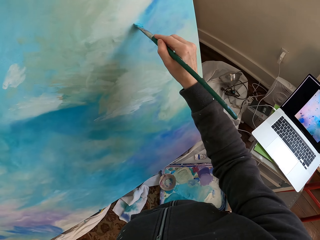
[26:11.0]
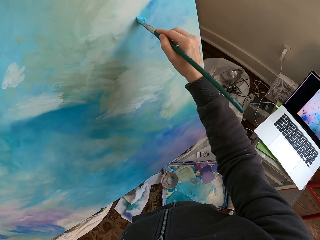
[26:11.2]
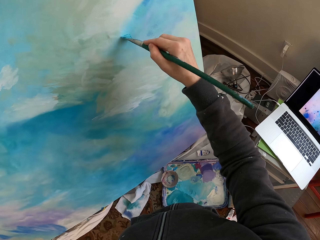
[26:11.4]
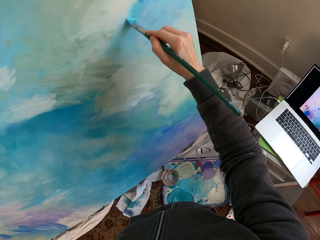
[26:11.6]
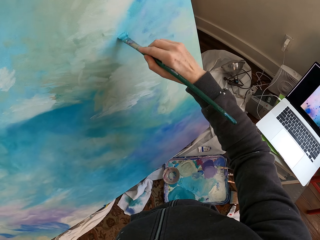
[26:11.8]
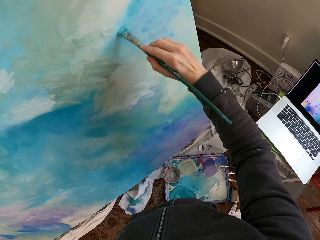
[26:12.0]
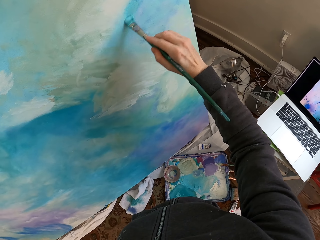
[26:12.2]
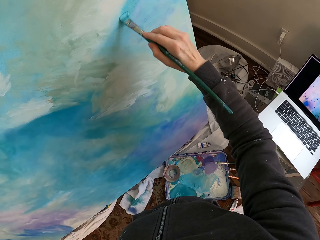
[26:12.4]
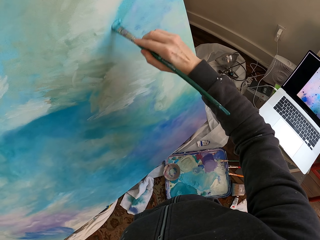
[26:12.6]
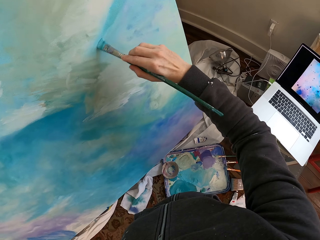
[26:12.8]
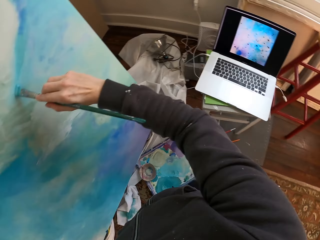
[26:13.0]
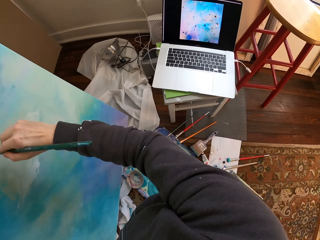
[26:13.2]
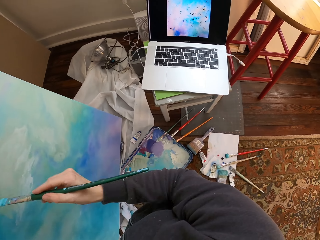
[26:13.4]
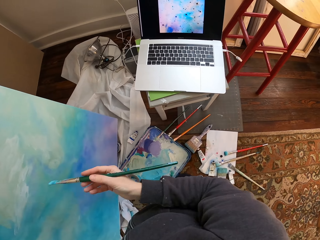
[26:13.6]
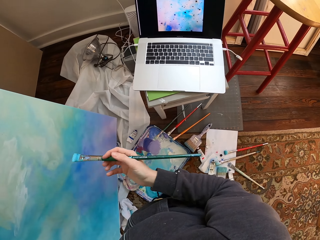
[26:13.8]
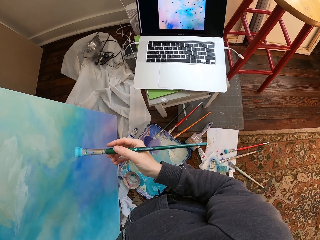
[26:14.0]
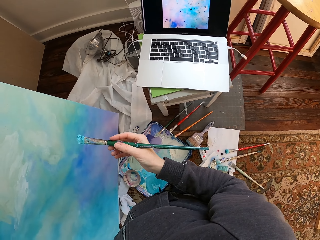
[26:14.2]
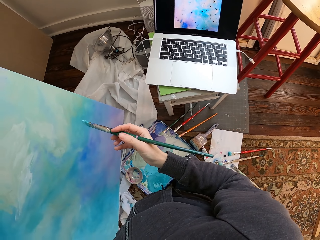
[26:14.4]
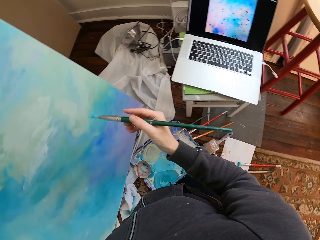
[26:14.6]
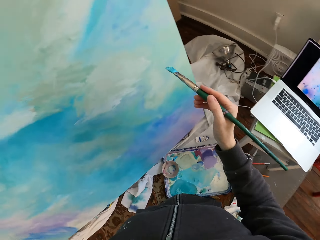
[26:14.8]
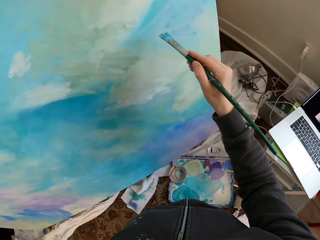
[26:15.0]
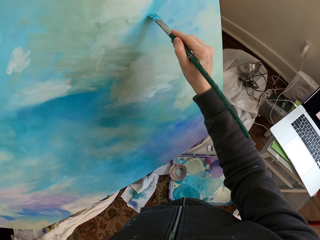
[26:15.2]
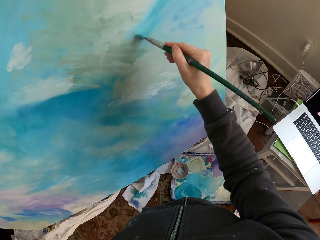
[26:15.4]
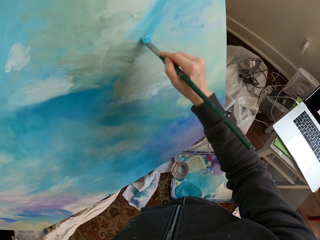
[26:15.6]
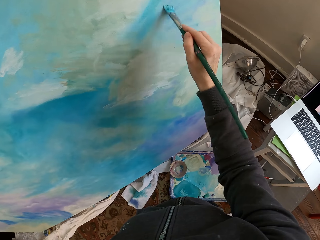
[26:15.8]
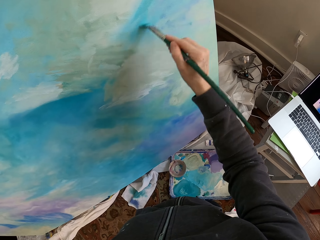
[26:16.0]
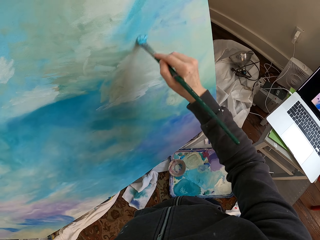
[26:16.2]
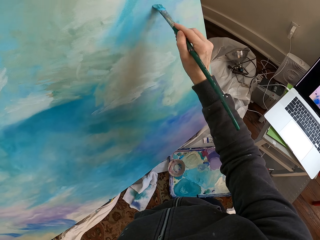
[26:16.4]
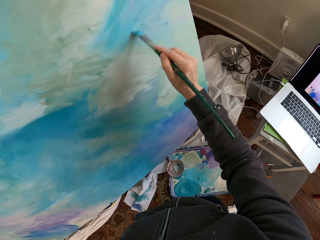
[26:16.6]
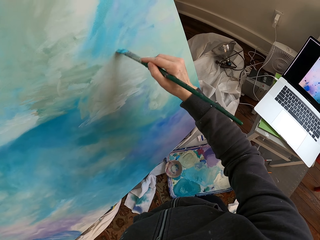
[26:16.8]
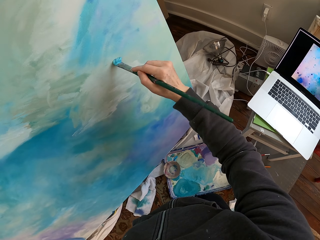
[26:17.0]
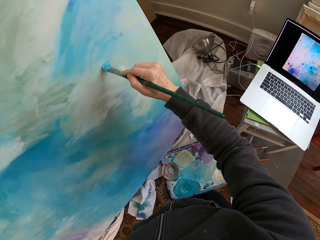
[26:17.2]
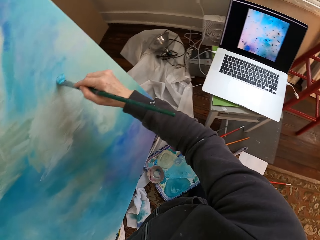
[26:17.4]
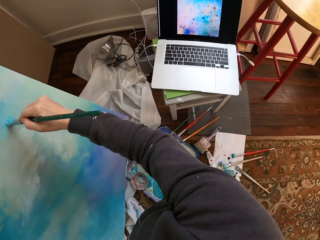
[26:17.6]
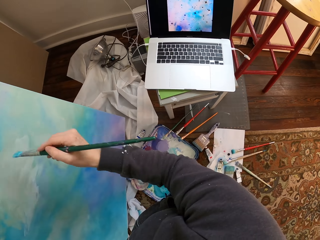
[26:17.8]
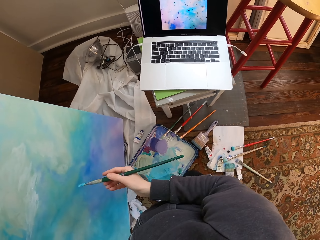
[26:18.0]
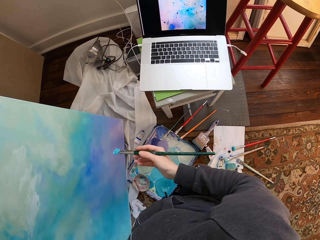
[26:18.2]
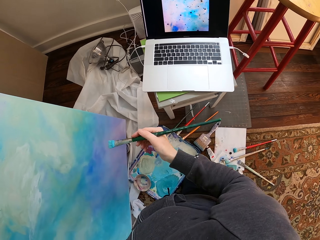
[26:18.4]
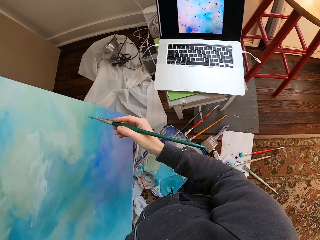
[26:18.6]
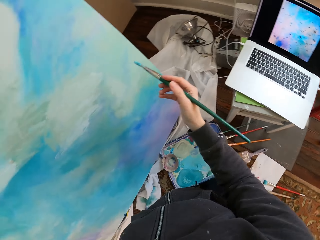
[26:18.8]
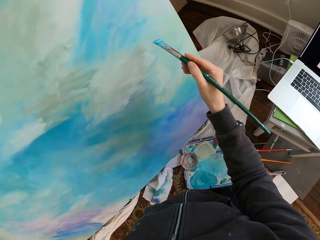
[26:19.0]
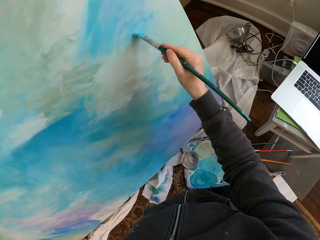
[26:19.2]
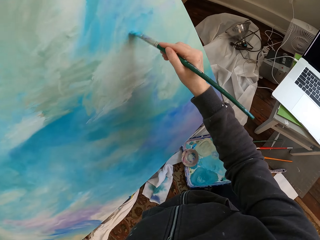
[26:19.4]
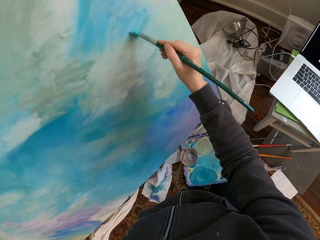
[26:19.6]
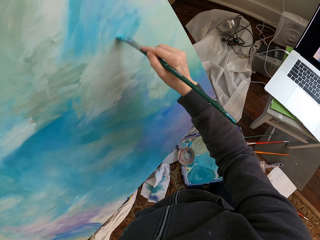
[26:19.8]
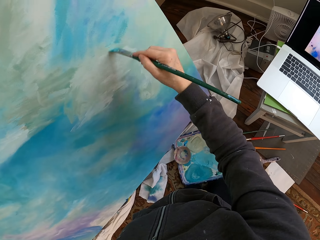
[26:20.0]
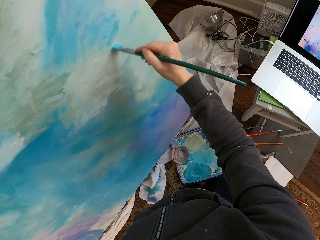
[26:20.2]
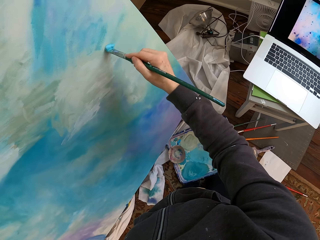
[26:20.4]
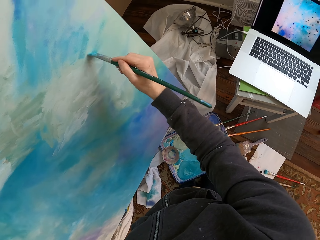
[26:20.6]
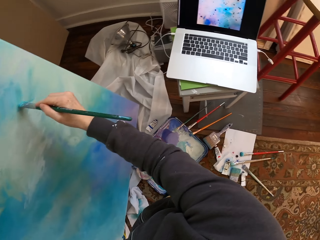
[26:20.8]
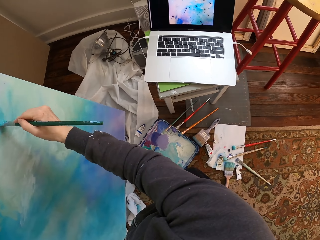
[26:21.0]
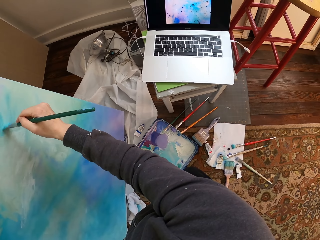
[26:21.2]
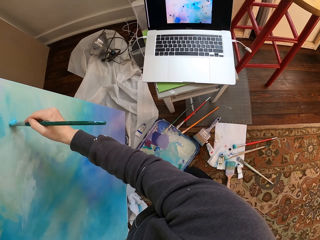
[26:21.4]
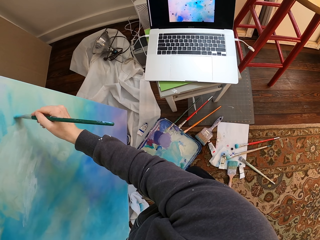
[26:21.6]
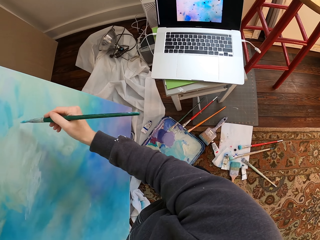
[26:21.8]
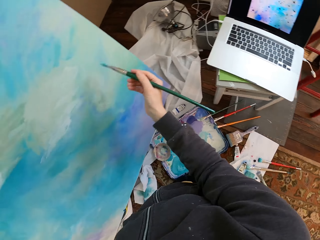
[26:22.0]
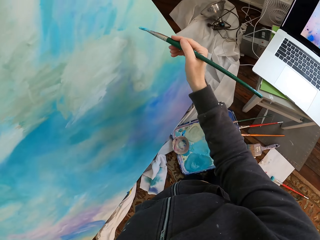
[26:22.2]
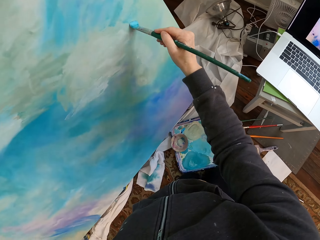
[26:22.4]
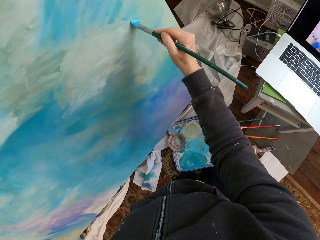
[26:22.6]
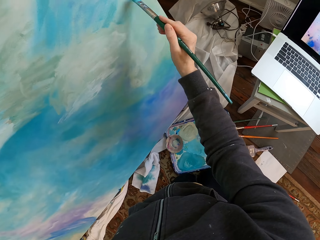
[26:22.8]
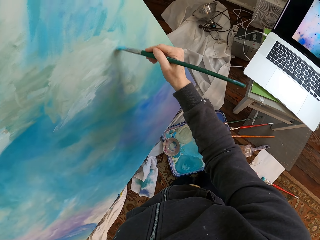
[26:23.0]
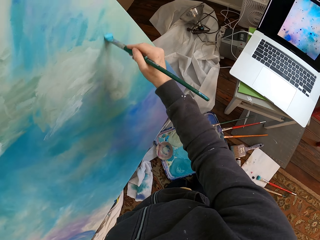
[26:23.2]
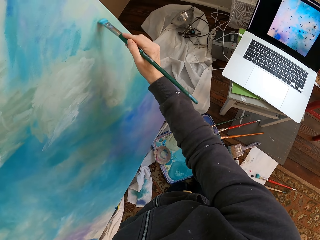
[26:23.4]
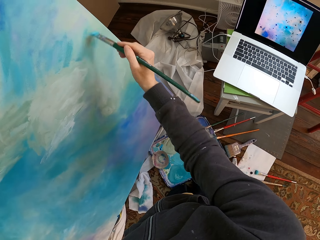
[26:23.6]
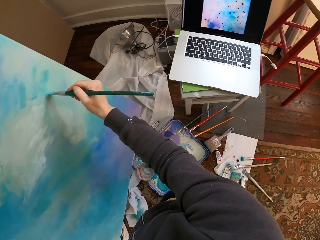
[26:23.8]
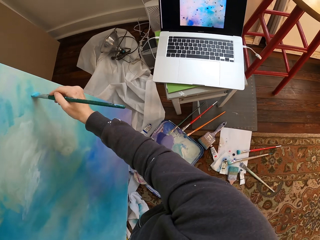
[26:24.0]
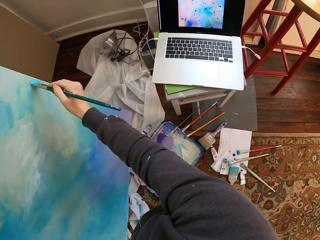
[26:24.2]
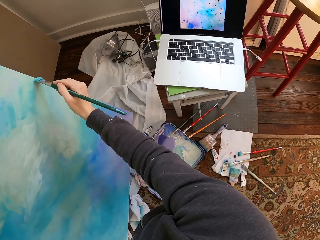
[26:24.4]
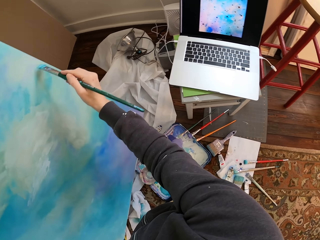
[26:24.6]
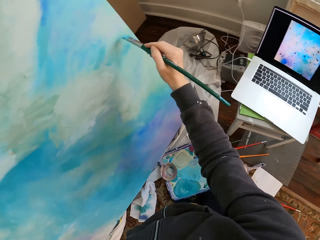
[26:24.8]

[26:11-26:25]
The camera wearer paints the wall using the brush. They look at a painting. They paint. They look at the painting. They paint.

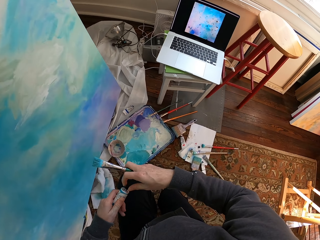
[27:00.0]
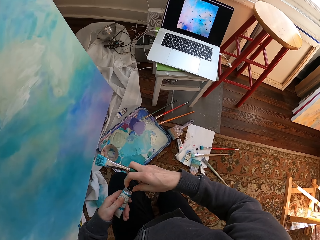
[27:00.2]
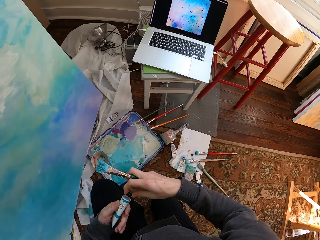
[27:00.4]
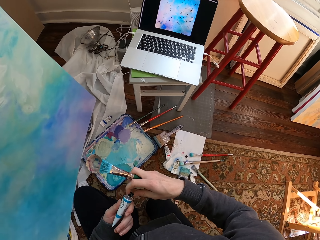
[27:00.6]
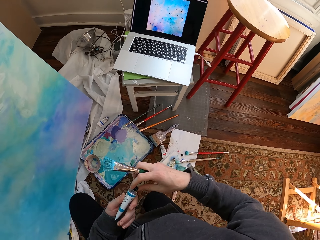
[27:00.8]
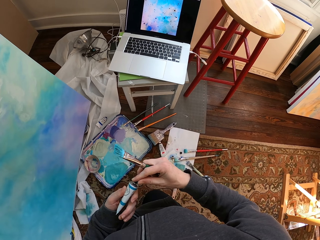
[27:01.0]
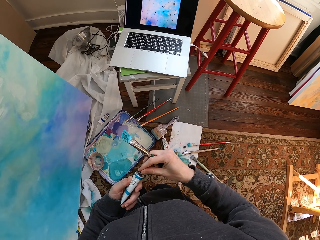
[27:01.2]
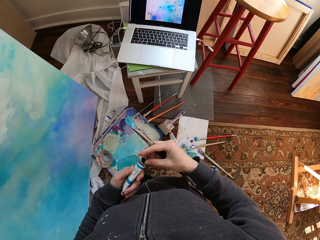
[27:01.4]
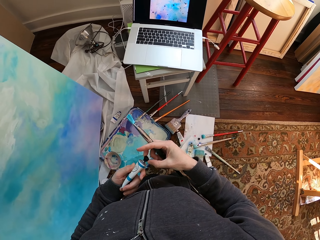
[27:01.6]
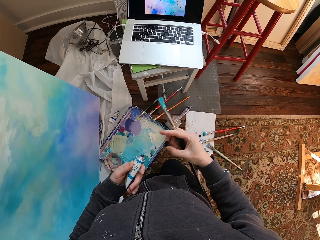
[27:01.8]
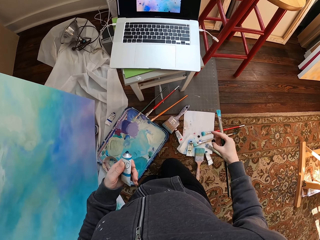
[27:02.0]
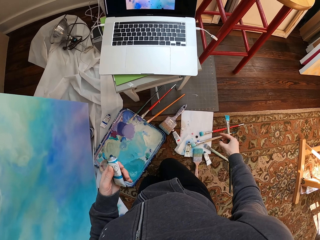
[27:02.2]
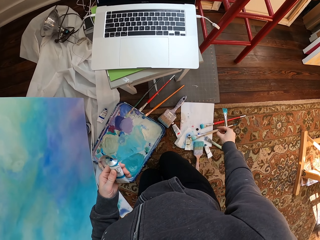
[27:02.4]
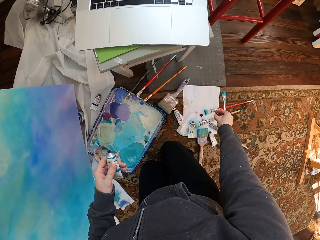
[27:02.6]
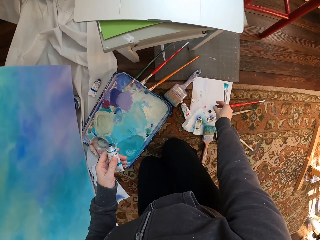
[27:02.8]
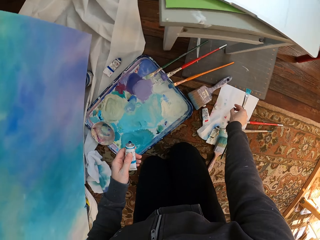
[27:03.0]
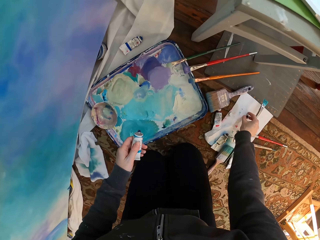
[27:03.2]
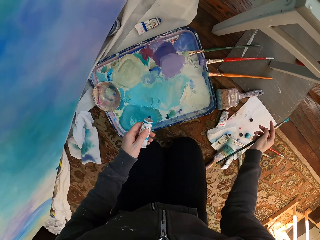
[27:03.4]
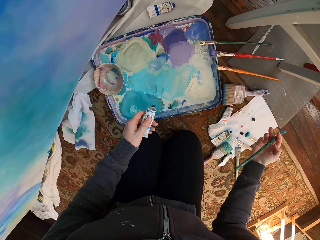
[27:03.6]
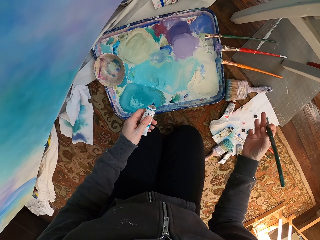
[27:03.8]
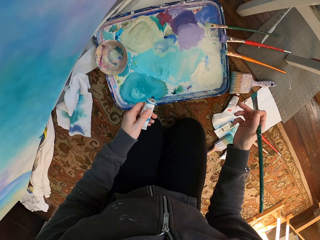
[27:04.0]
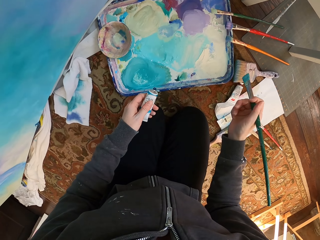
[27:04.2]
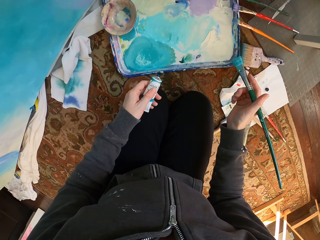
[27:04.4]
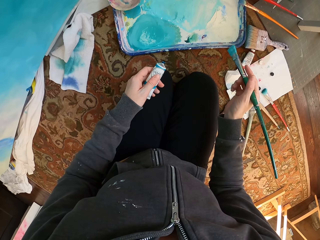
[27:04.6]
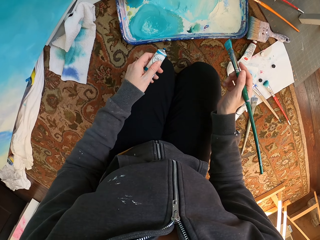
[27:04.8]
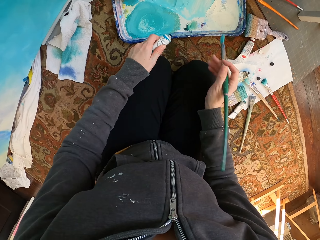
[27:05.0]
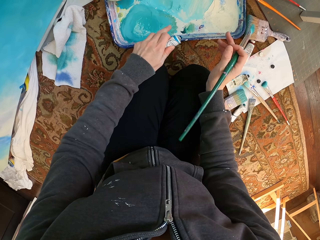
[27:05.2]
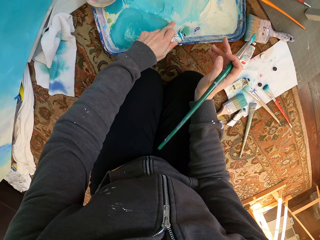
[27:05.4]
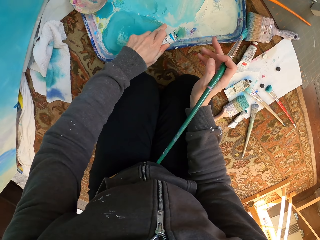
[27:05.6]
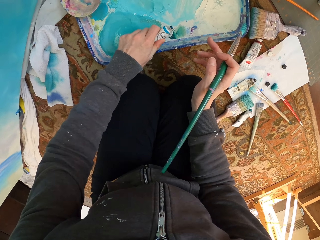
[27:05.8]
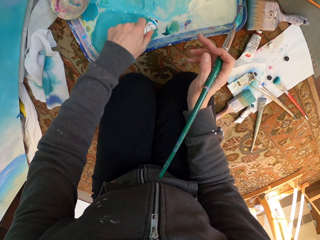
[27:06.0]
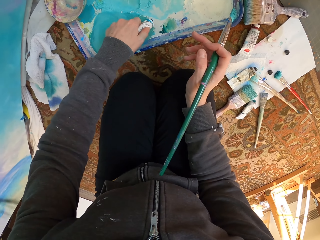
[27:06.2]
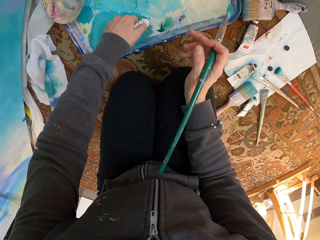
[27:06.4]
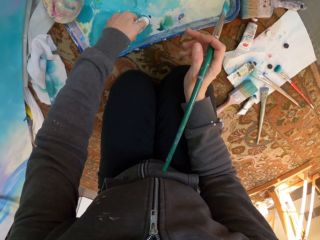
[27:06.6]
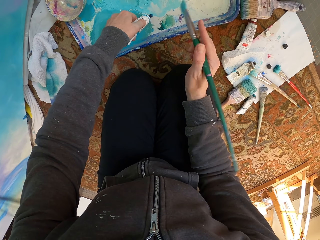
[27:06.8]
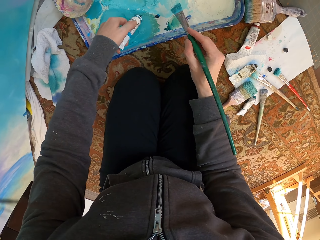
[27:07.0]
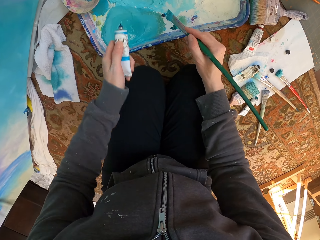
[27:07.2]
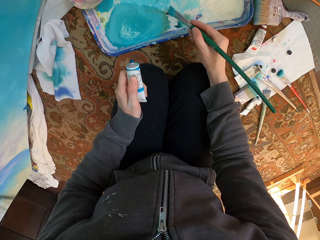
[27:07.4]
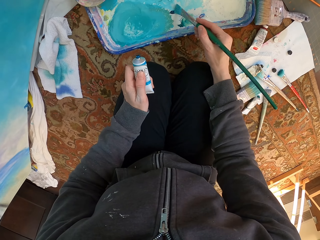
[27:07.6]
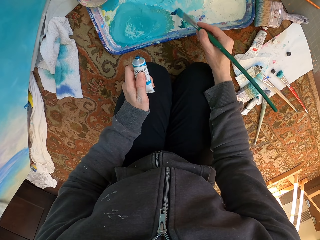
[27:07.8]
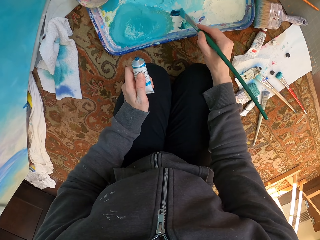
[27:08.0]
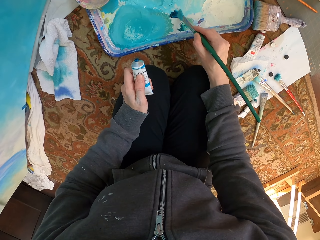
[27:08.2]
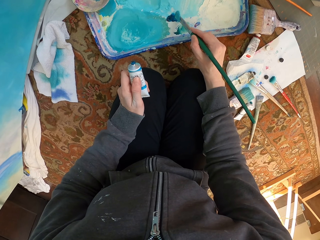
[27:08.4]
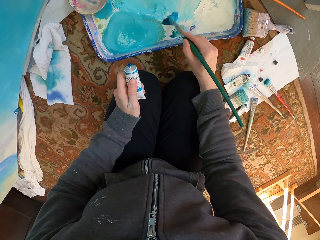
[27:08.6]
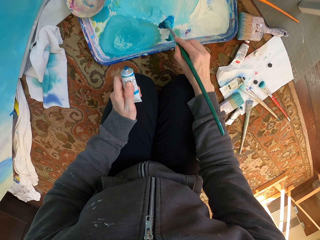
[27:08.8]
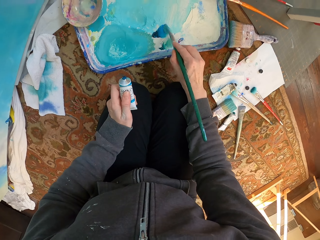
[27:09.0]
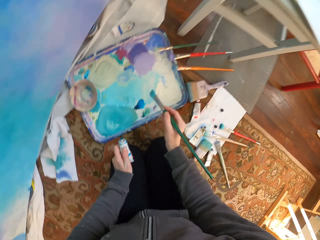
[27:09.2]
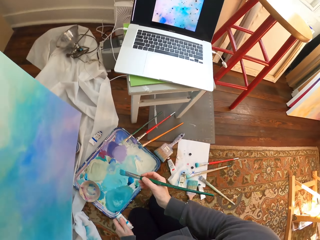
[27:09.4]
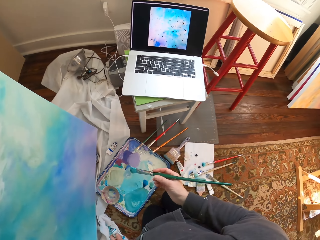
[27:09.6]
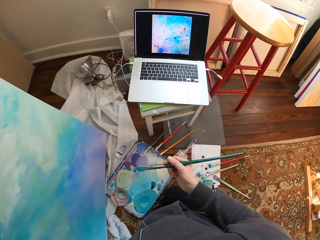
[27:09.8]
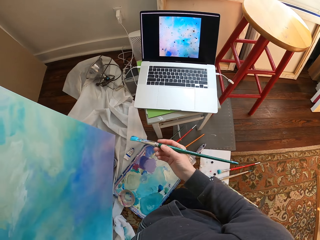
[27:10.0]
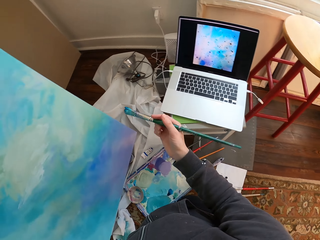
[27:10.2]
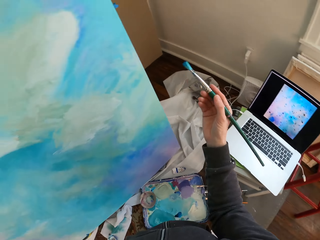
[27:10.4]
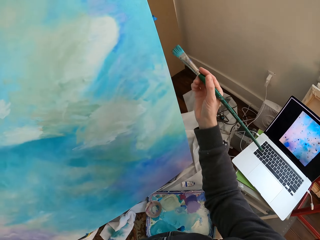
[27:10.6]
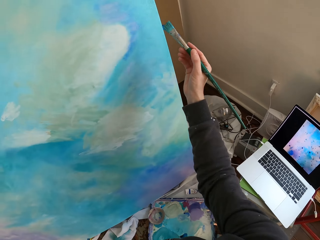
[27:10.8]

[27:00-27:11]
The camera wearer opens the paint tube with his hands. He drops the paint top down. He presses something into the paint. He mixes the paint with the brush.
